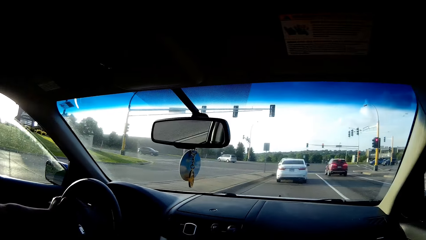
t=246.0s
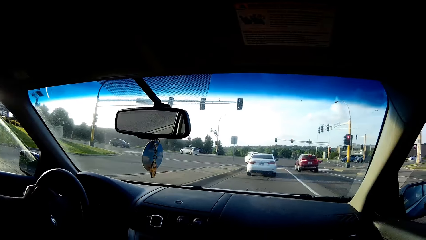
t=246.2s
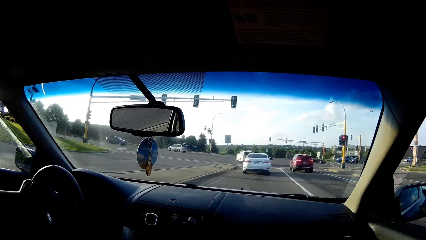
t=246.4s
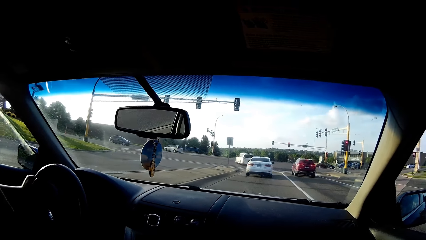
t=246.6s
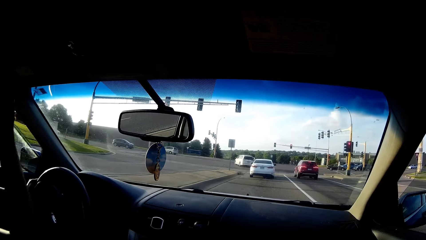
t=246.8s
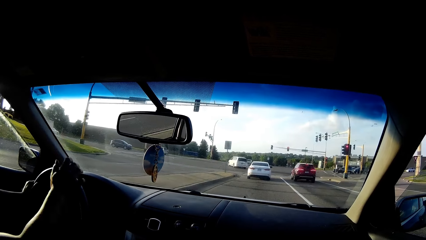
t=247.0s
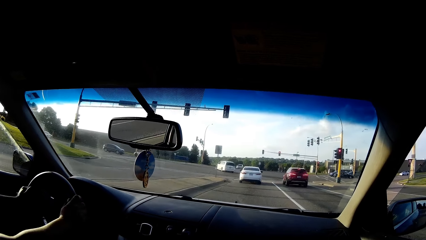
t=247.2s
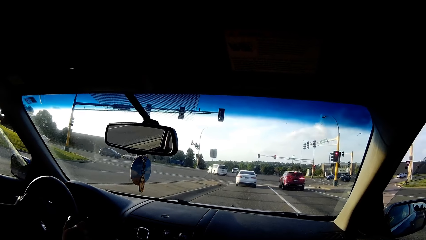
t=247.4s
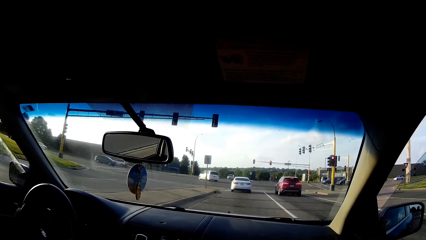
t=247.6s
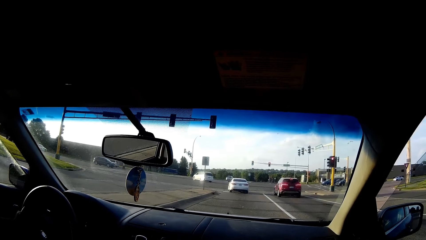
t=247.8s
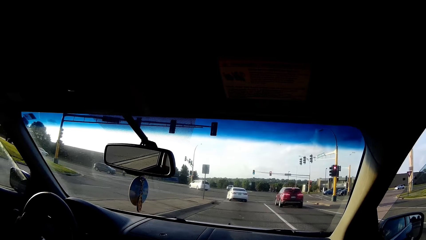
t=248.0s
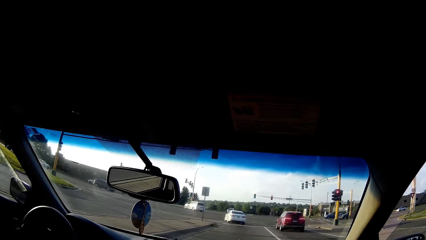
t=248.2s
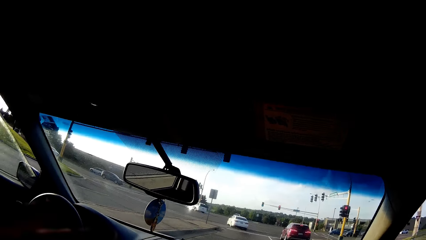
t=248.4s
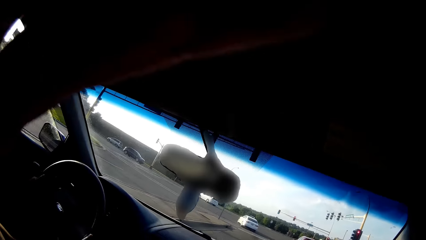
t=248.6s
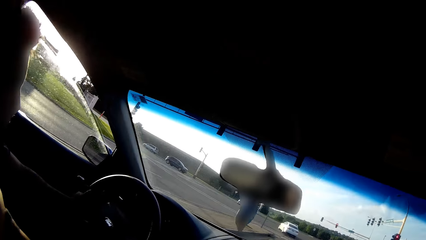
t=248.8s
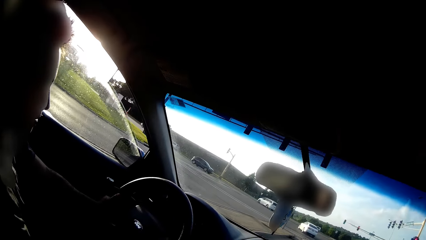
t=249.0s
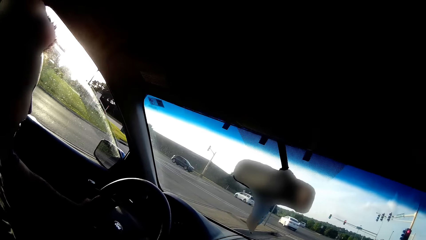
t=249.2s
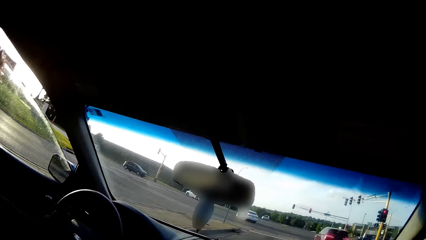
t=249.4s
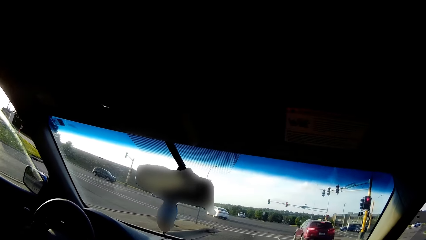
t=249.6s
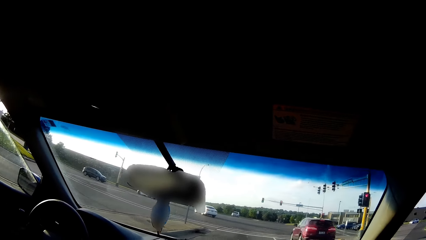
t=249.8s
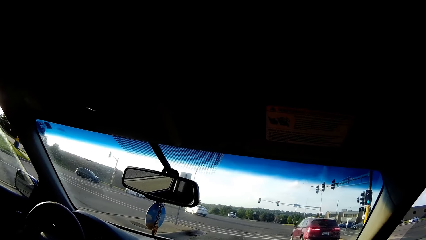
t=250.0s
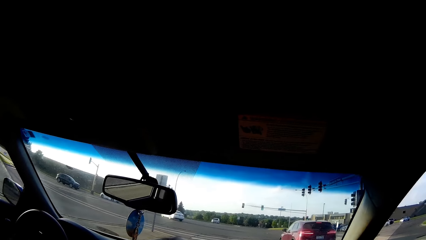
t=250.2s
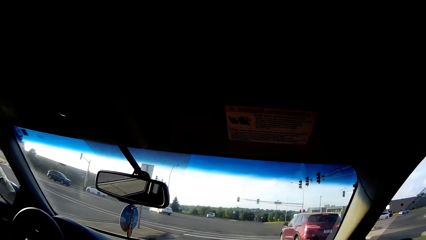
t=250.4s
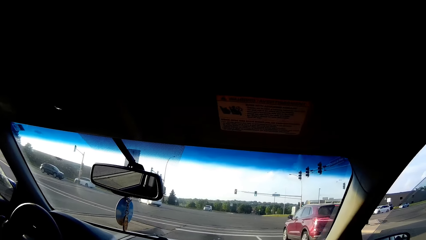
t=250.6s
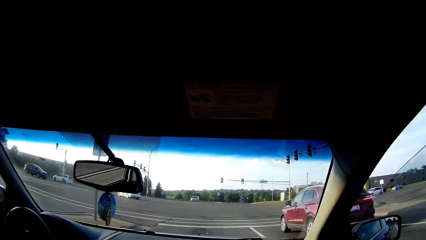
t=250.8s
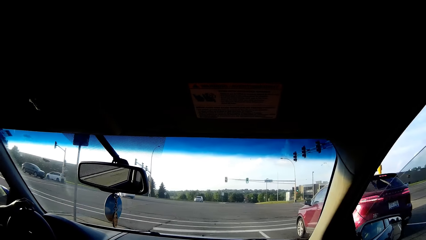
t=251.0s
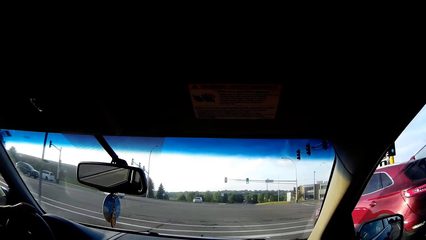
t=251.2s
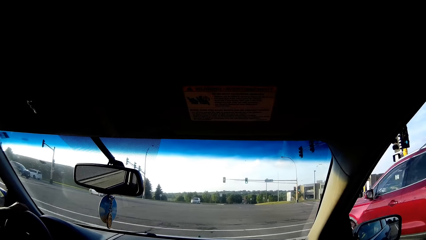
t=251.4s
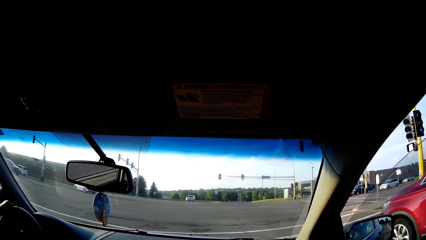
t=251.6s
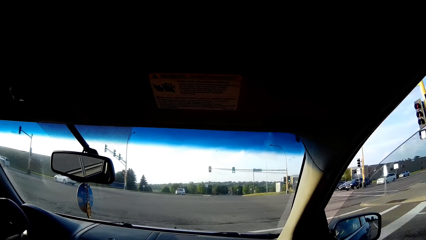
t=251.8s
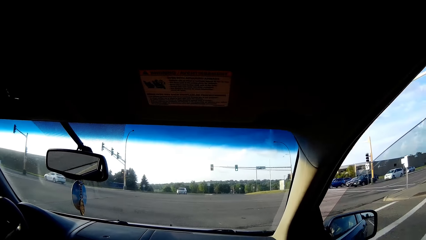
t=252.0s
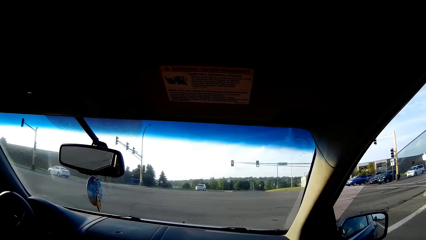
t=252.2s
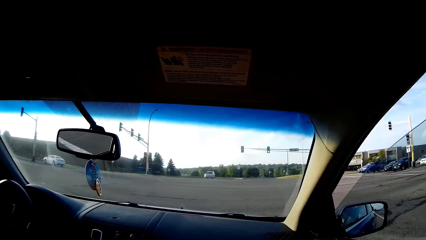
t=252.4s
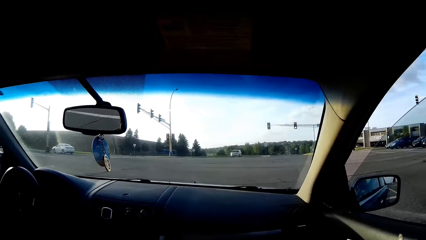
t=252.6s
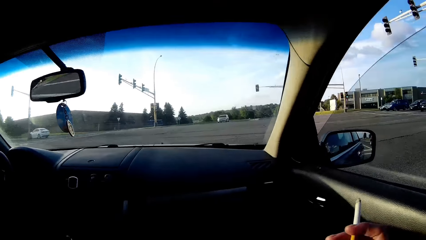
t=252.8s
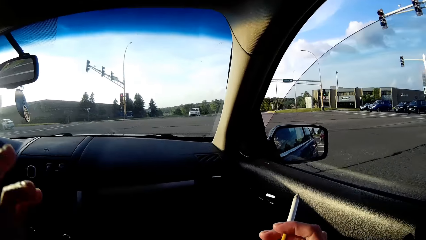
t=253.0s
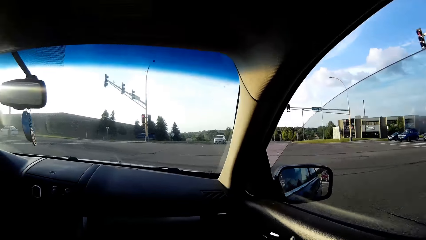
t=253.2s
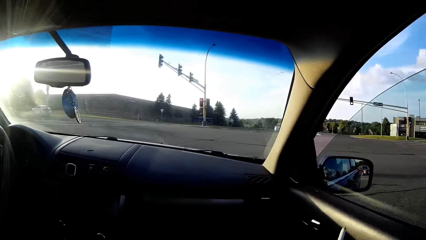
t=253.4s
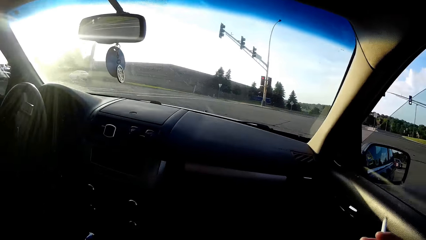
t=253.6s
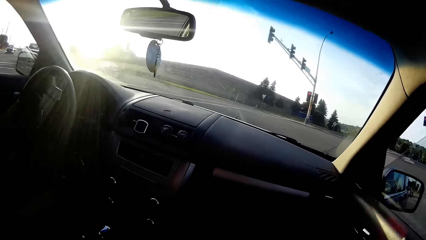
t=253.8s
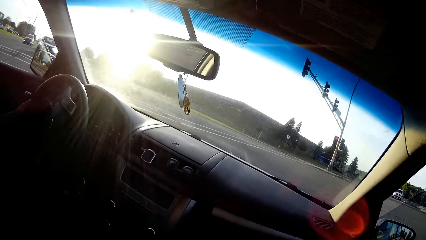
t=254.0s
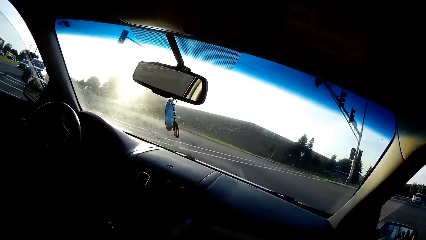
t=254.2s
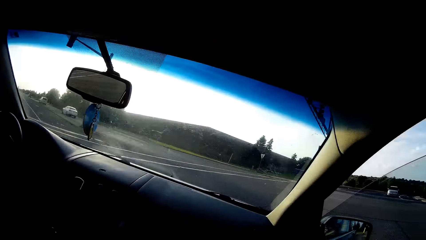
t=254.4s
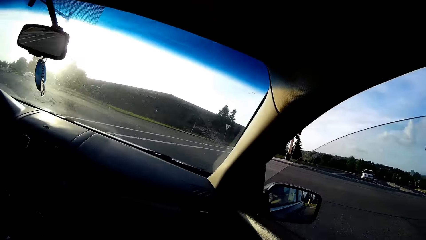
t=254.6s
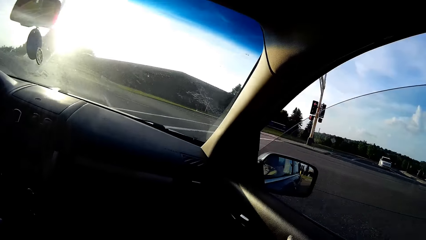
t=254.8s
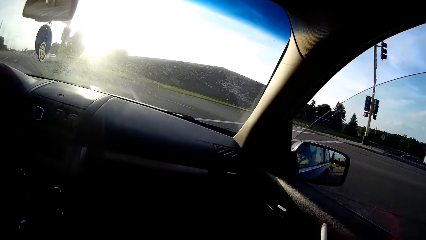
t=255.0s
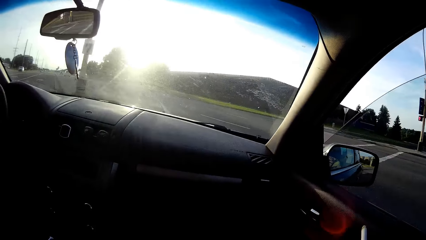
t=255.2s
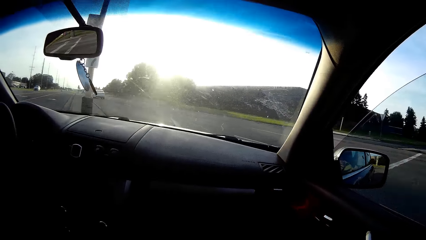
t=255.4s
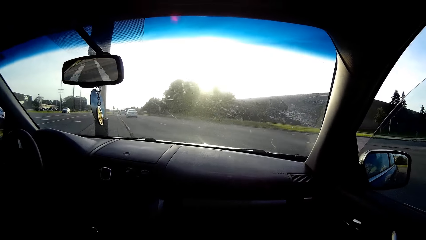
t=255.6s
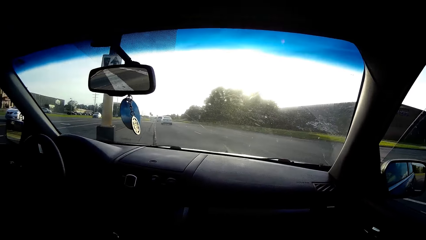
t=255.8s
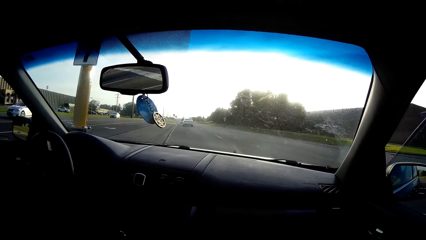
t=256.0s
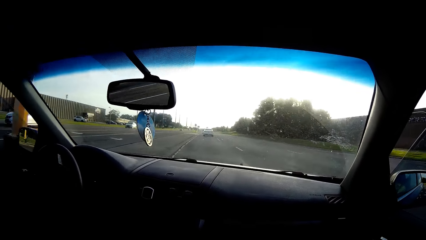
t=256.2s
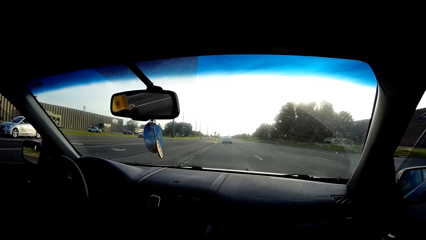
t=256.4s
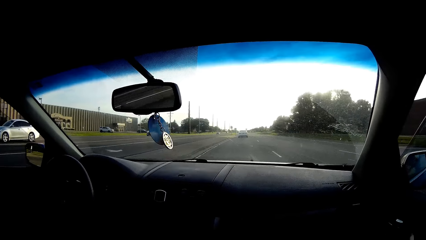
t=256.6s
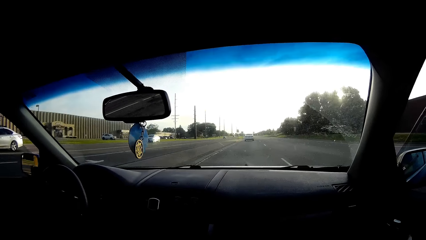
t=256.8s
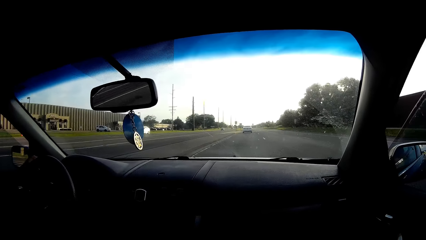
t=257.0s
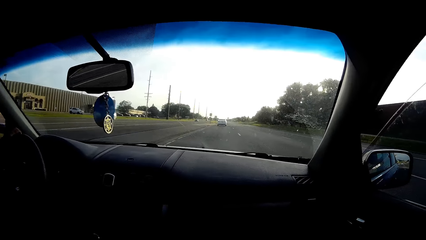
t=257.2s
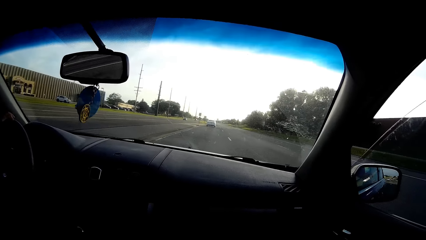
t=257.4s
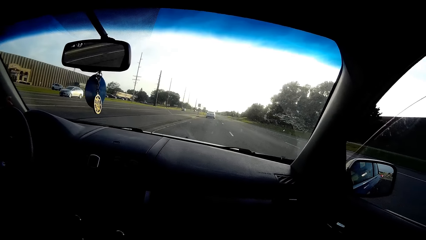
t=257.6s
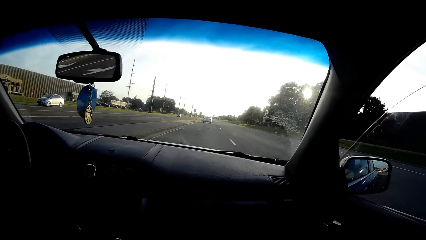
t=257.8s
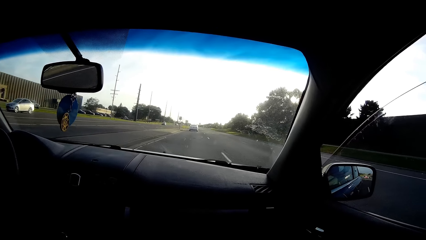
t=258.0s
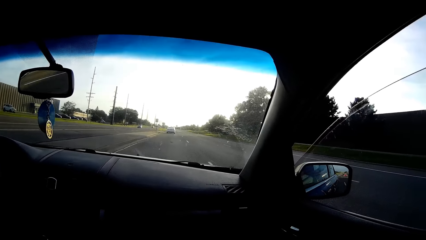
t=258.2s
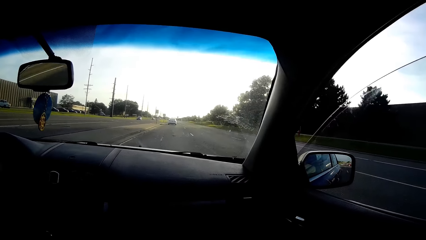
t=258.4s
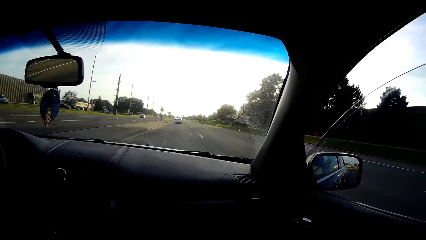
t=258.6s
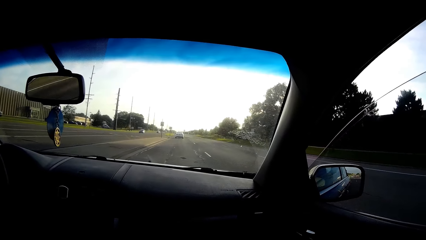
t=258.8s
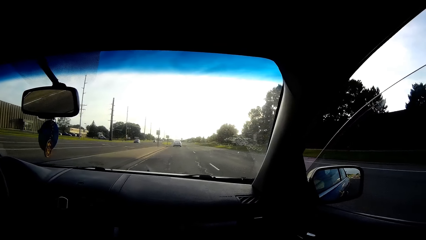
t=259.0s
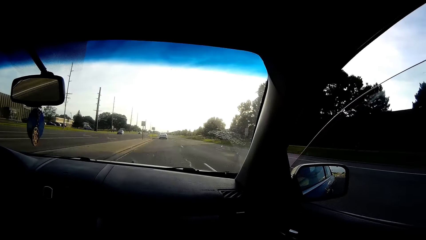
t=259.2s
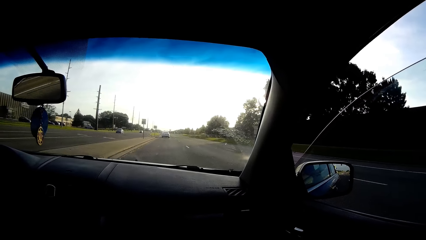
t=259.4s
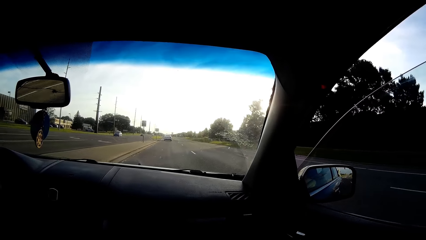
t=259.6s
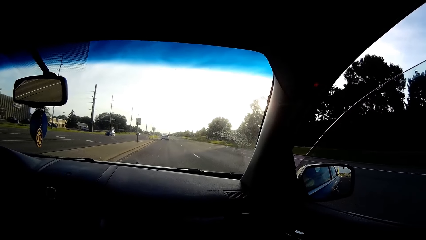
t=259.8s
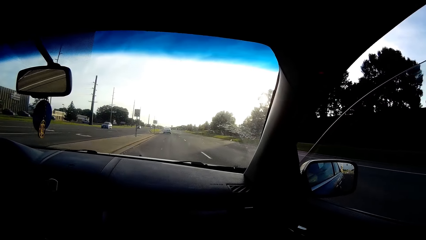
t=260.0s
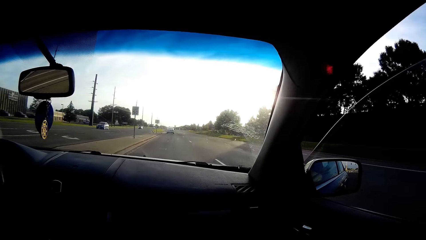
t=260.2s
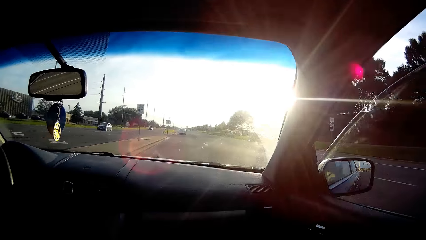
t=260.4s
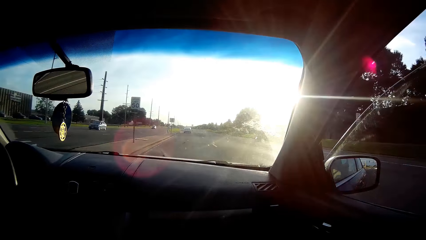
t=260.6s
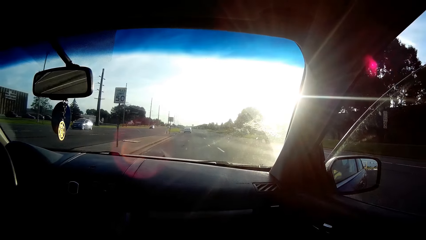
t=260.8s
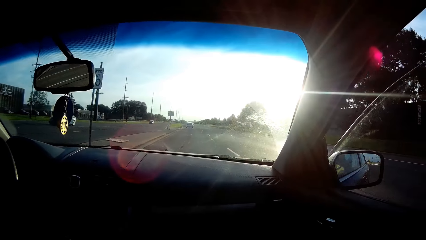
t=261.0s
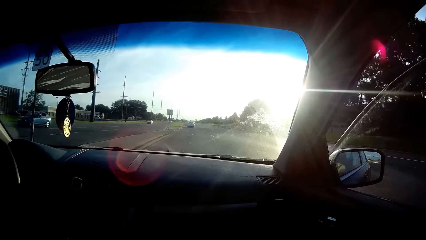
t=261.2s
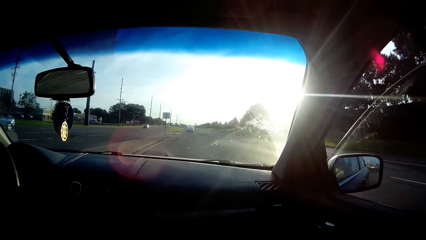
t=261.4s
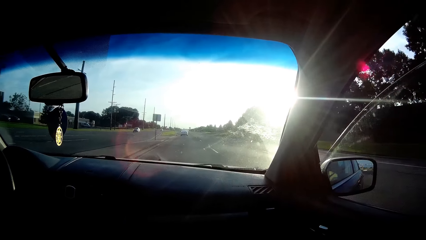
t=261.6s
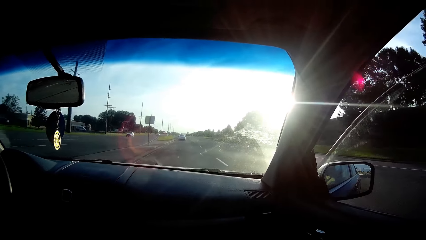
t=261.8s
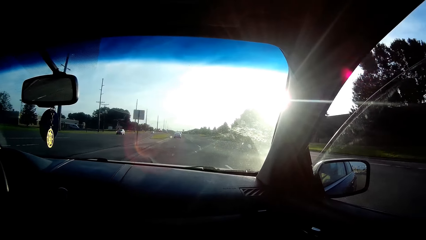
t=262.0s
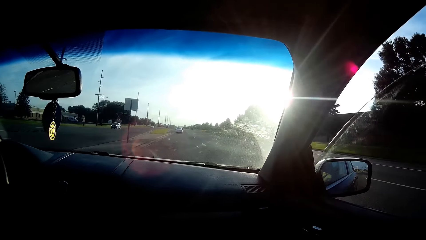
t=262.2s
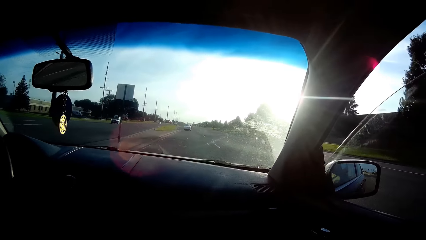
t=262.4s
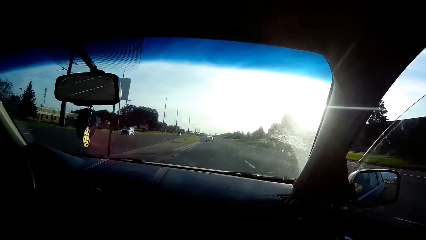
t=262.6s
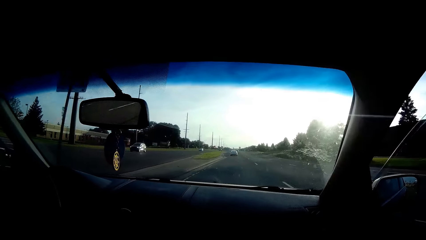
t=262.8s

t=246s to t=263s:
The driver drives the car. The camera wearer converses with the driver. The driver takes a left turn. The driver talks to the camera wearer.
